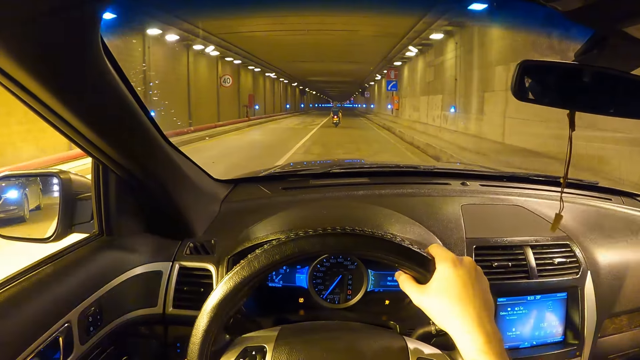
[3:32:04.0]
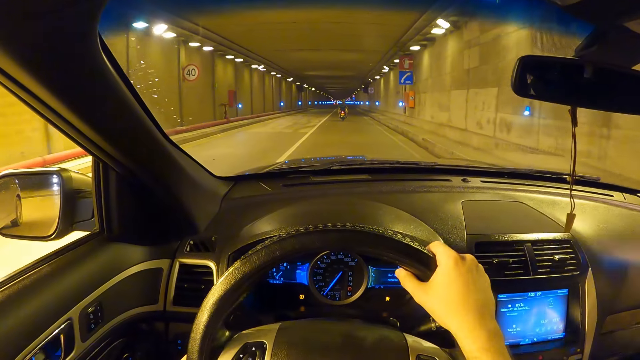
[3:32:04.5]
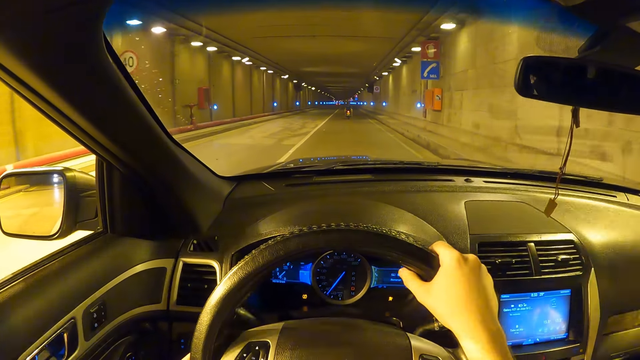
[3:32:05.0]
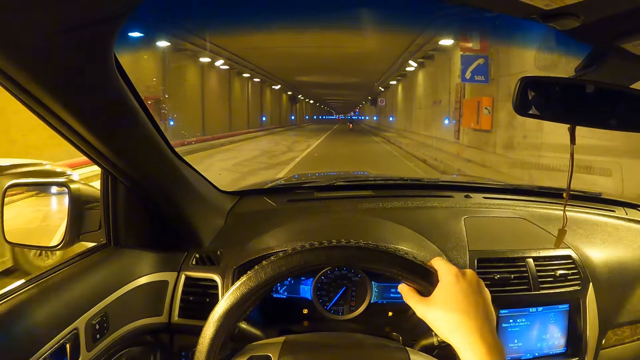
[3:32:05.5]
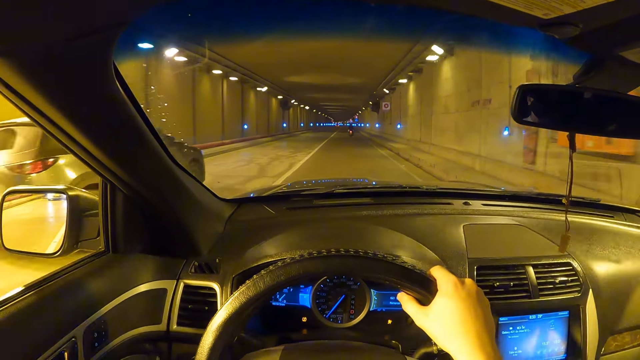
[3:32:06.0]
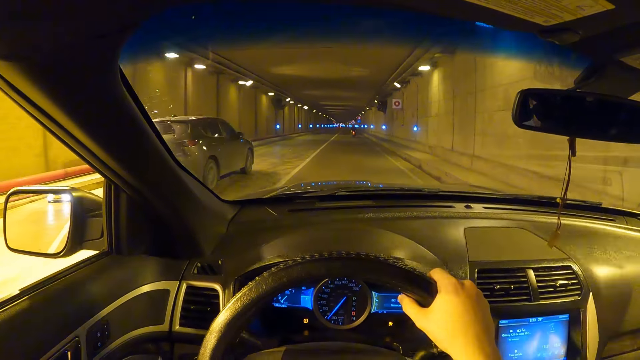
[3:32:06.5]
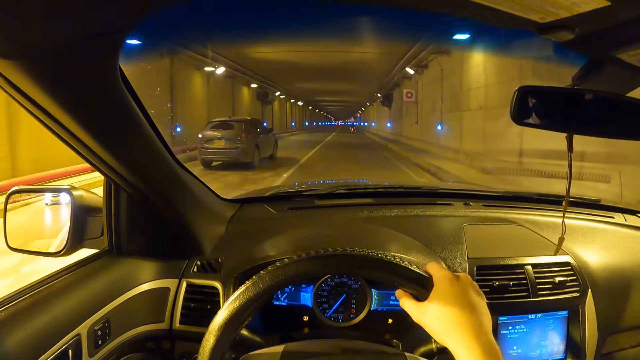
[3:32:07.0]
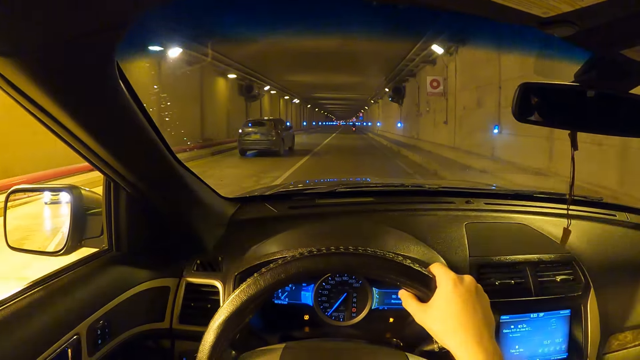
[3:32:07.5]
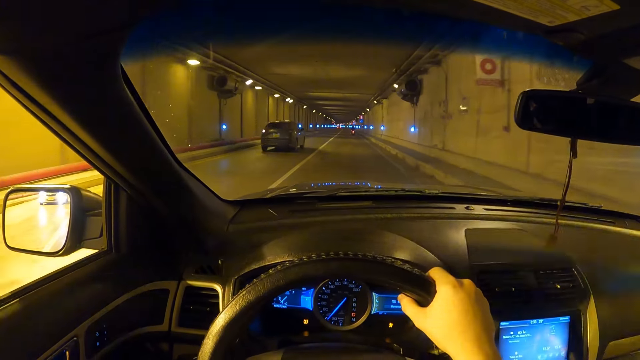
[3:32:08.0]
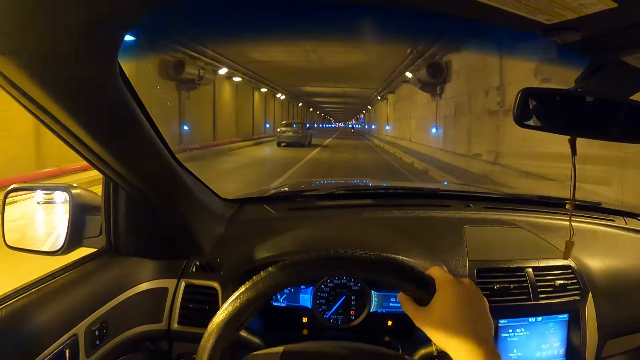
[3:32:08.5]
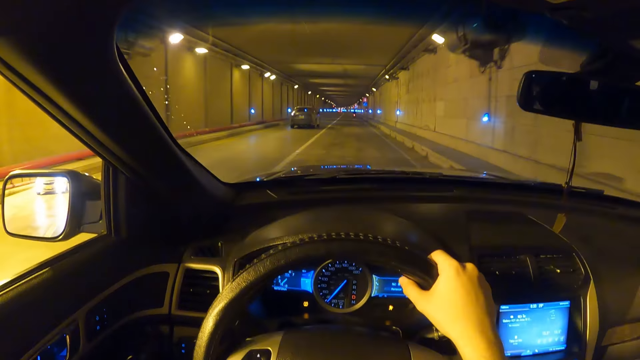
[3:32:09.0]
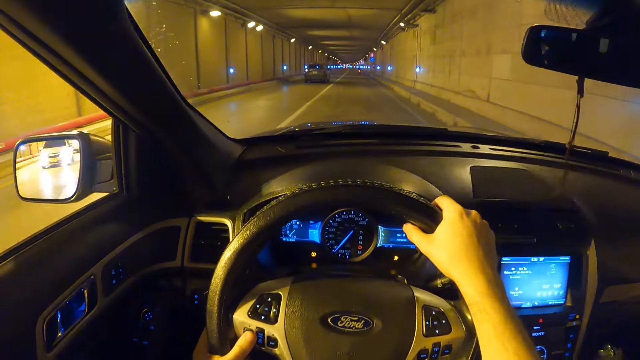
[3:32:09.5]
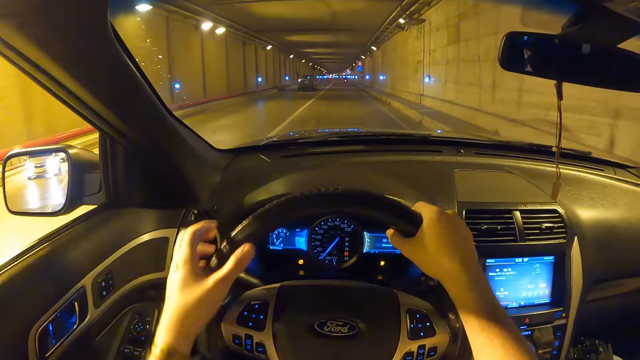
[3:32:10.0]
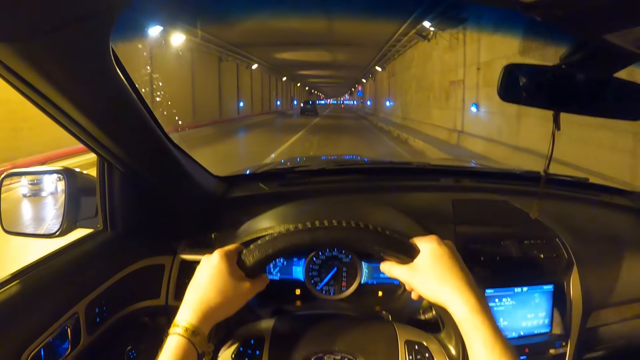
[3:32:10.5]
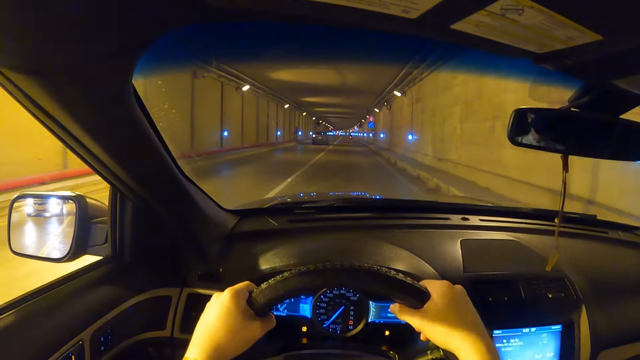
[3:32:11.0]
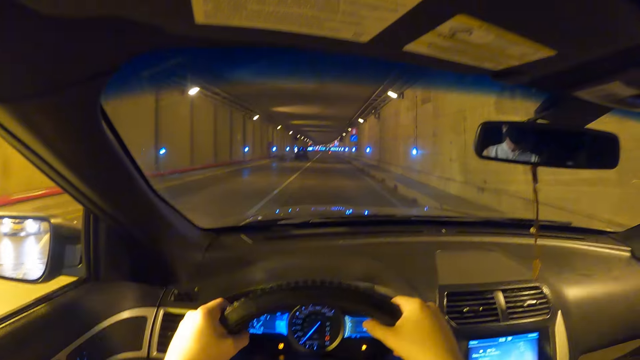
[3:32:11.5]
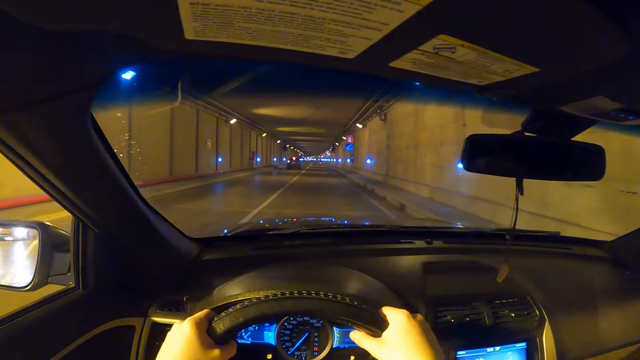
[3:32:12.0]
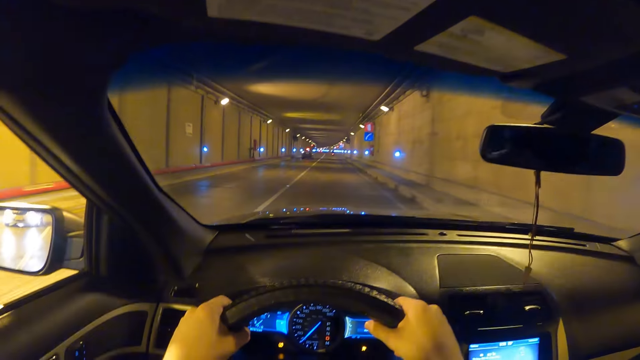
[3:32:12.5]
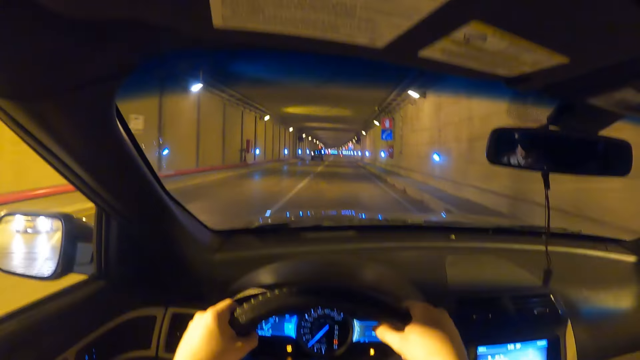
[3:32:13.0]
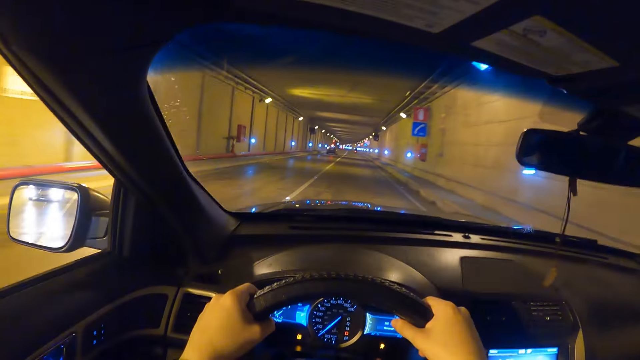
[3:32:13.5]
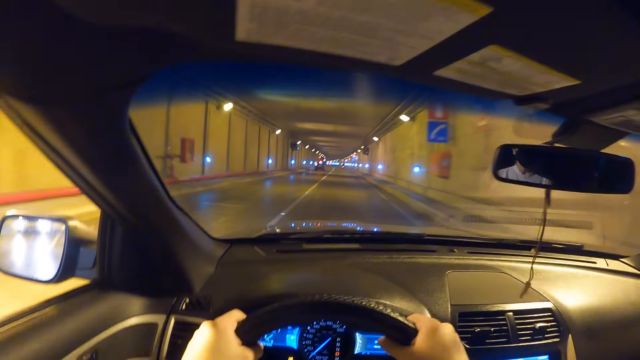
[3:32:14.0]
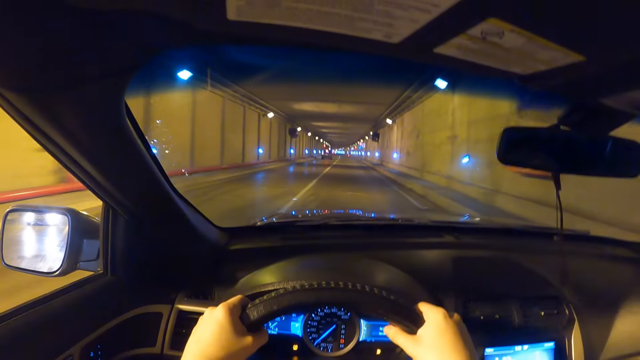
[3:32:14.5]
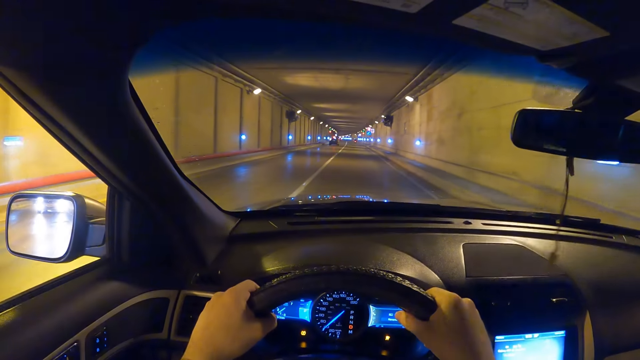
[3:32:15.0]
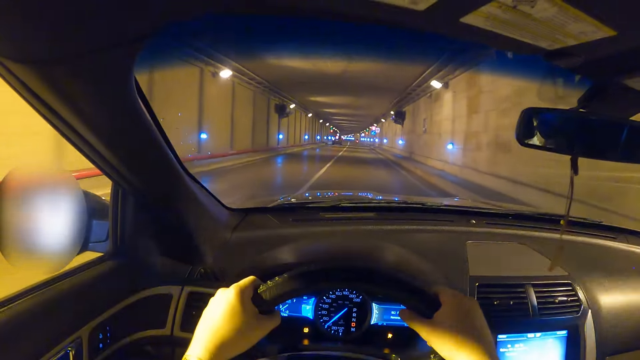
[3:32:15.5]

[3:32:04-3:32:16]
A gray car drives by the camera wearer. The camera wearer moves his left hand on the steering wheel.

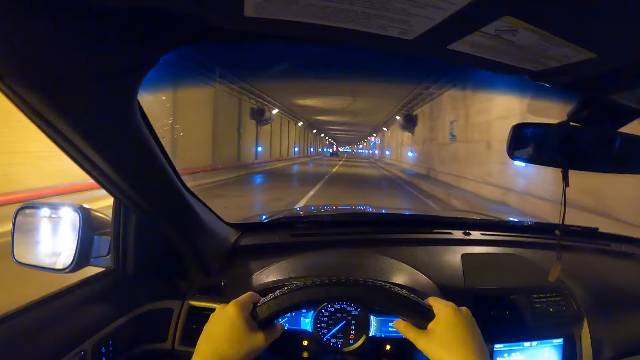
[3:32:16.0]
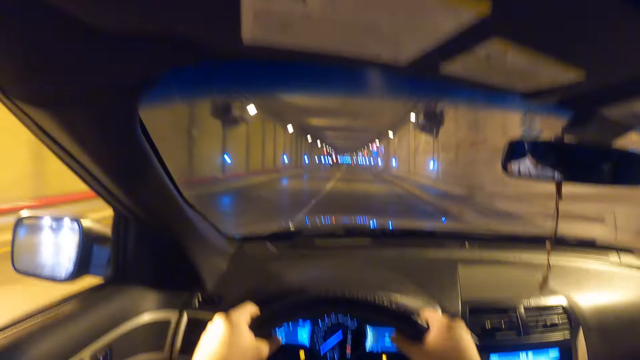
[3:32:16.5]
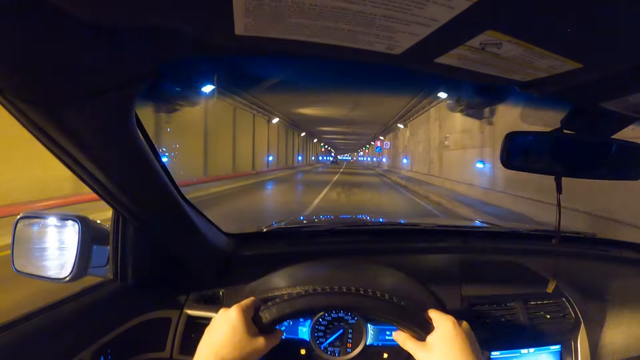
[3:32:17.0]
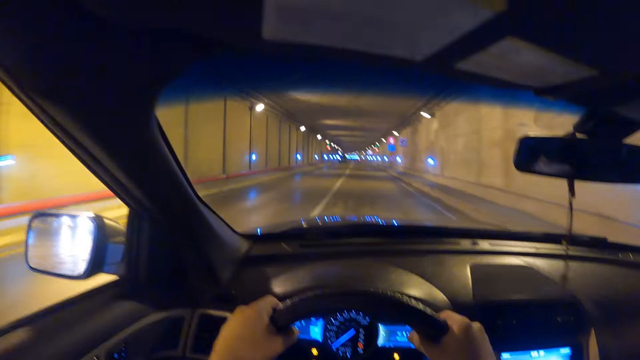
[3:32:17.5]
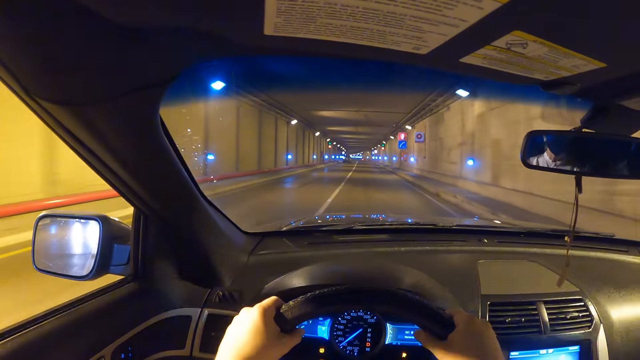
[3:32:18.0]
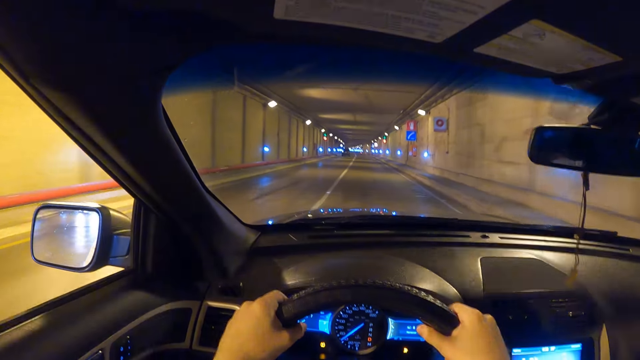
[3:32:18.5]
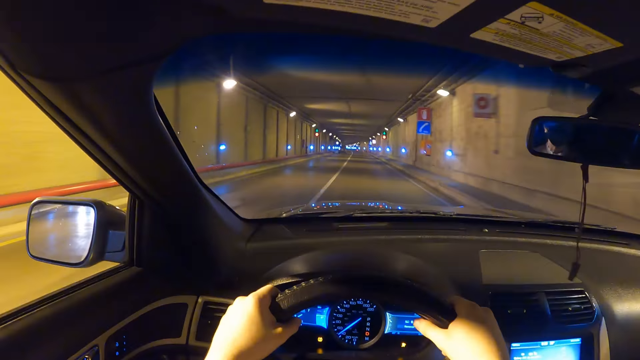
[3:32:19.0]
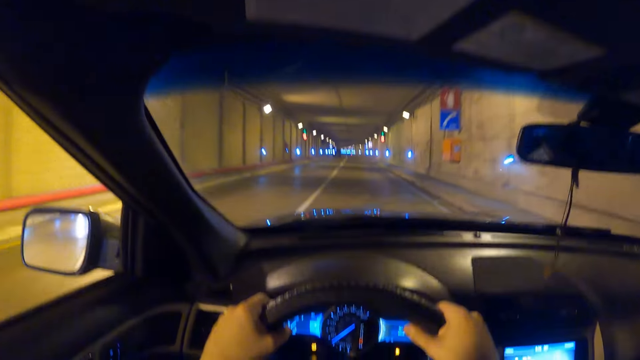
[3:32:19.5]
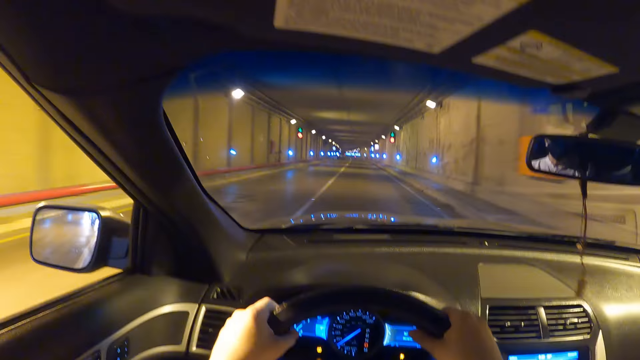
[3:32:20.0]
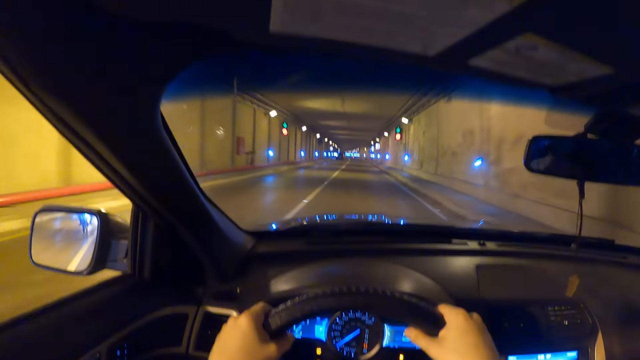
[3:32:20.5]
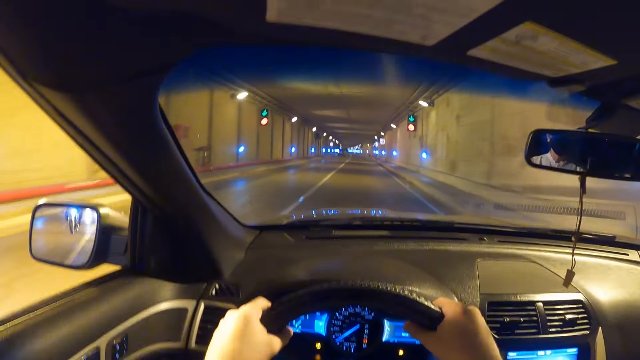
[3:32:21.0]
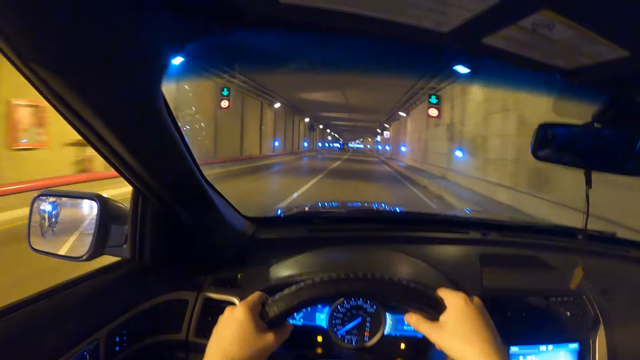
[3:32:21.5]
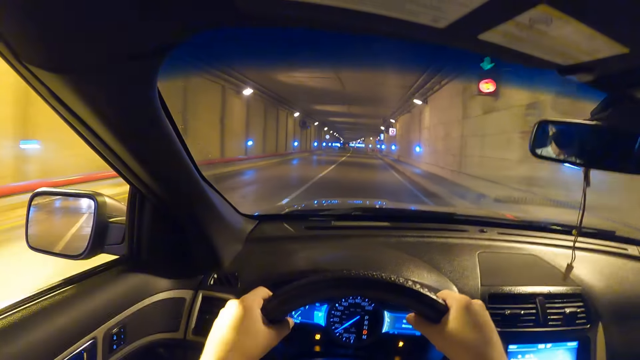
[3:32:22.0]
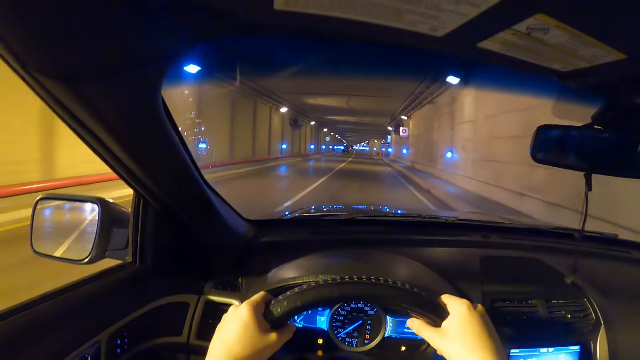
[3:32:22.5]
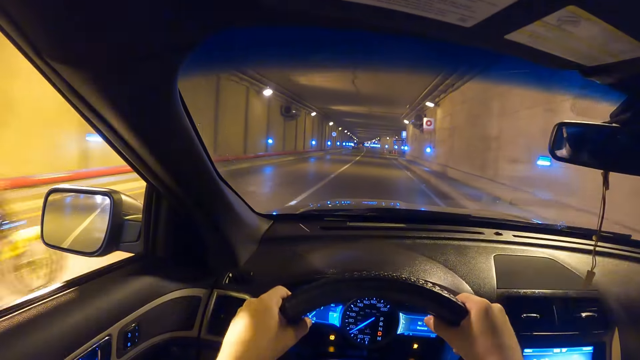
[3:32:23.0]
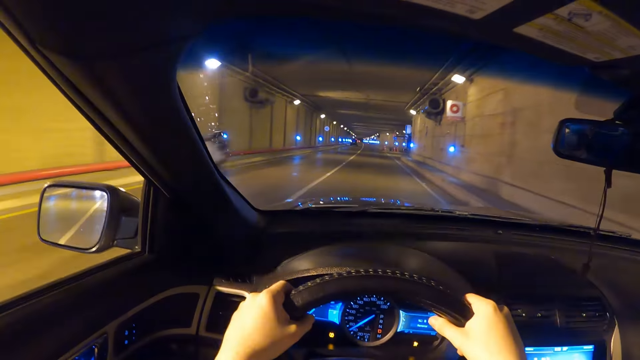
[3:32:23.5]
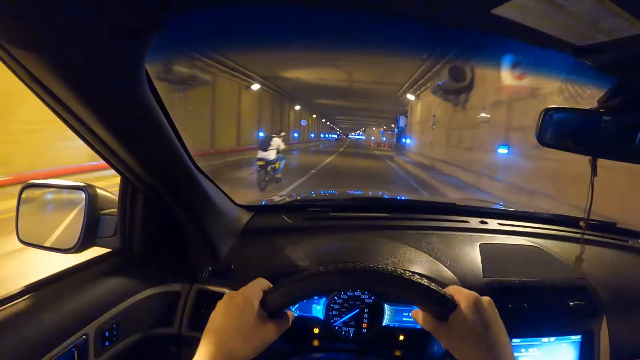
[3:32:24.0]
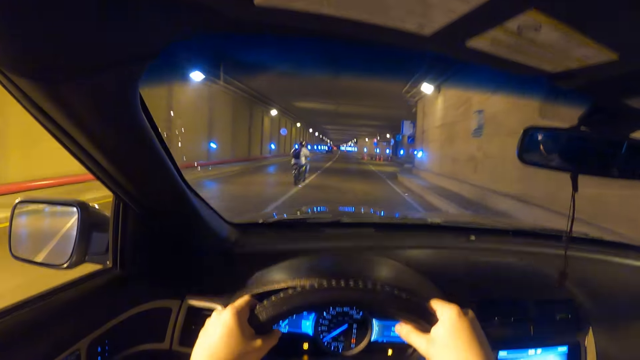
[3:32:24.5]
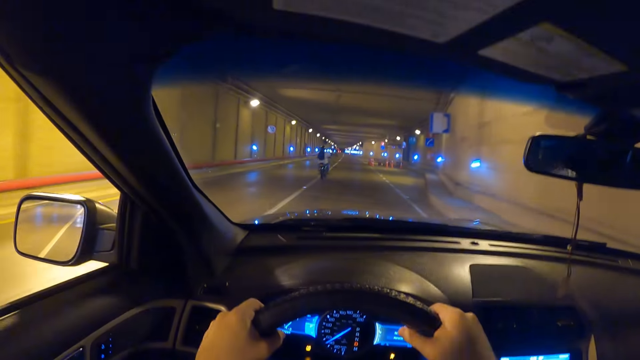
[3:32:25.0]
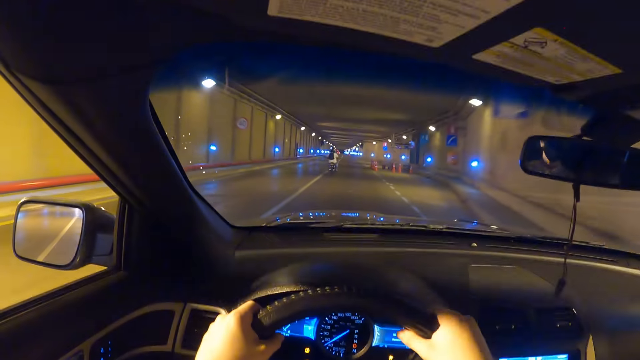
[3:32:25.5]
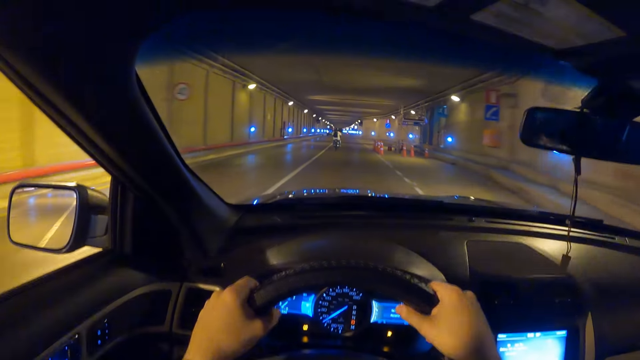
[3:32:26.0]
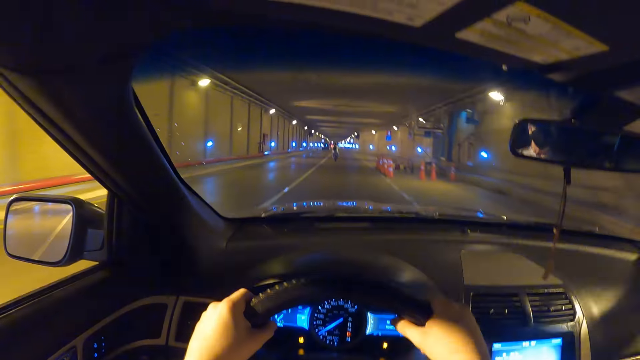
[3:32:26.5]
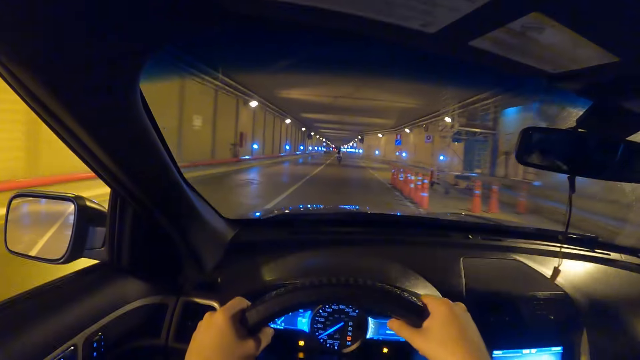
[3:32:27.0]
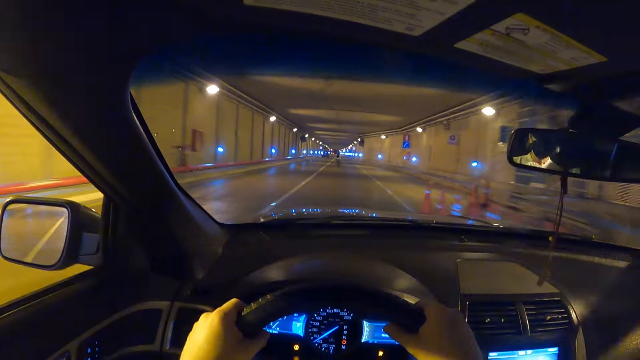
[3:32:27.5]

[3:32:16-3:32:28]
A motorcycle rides by the camera wearer.
